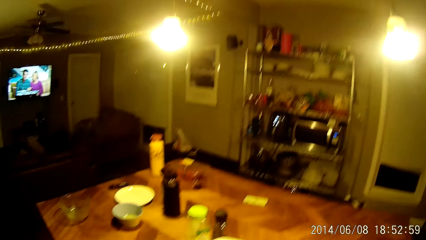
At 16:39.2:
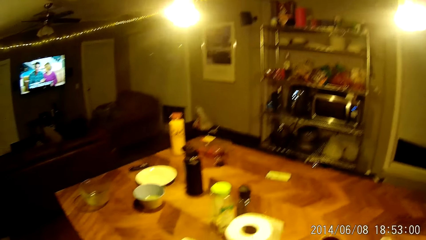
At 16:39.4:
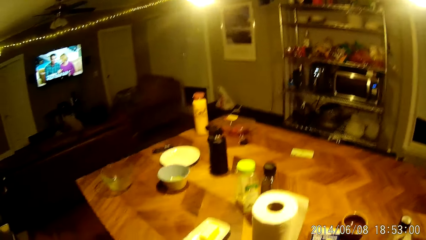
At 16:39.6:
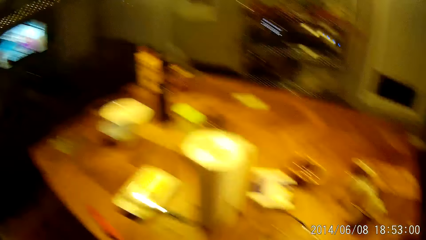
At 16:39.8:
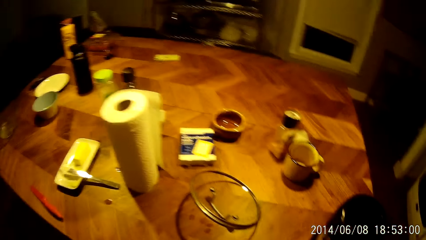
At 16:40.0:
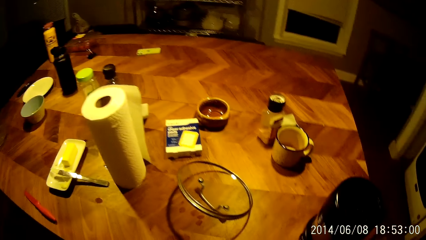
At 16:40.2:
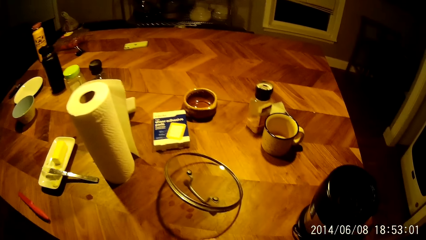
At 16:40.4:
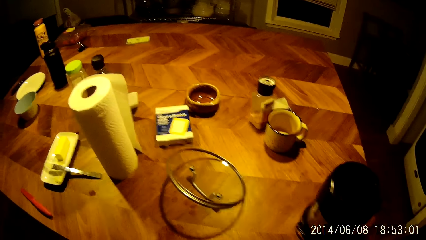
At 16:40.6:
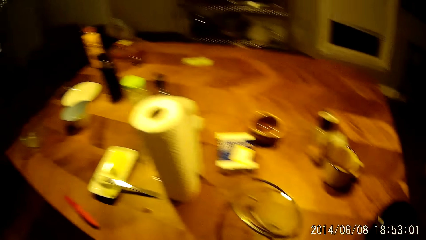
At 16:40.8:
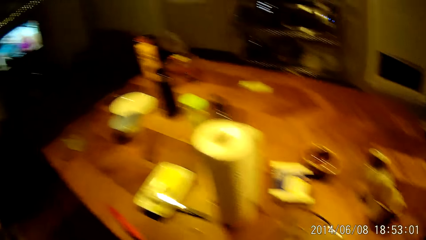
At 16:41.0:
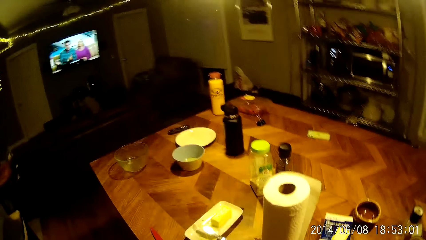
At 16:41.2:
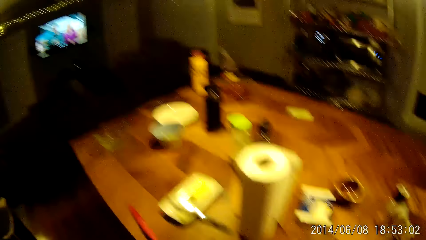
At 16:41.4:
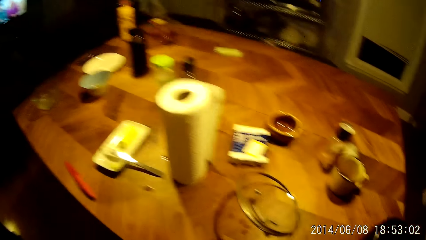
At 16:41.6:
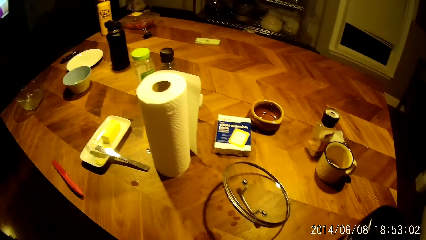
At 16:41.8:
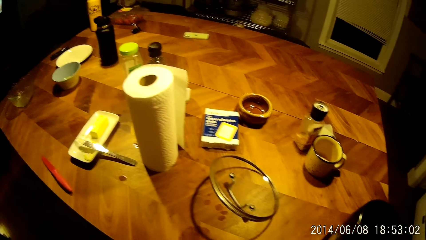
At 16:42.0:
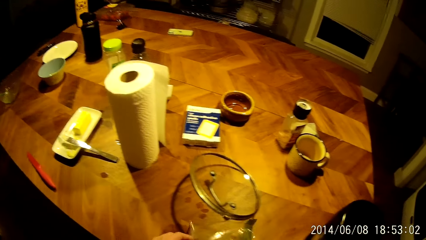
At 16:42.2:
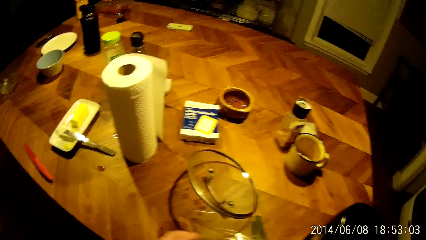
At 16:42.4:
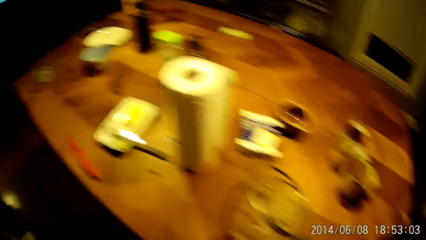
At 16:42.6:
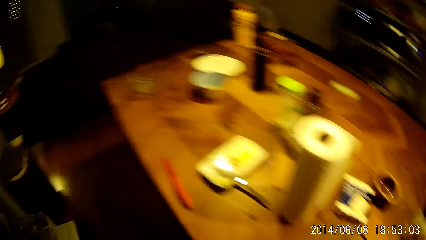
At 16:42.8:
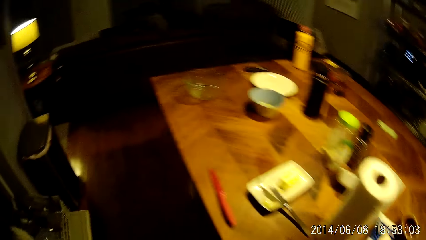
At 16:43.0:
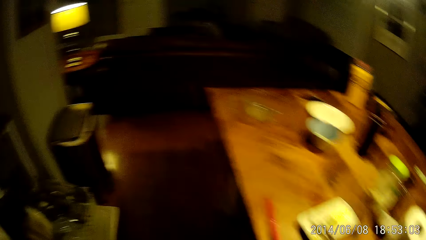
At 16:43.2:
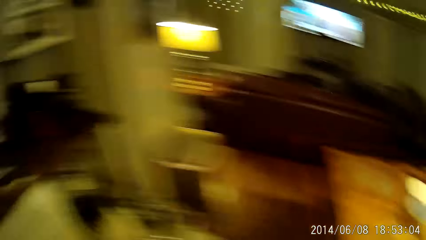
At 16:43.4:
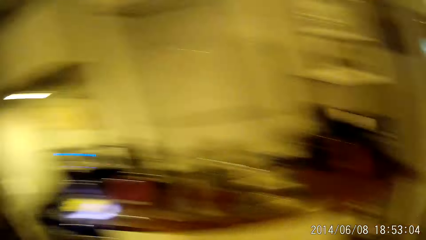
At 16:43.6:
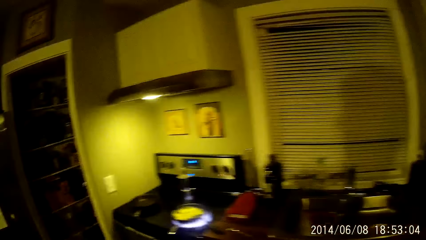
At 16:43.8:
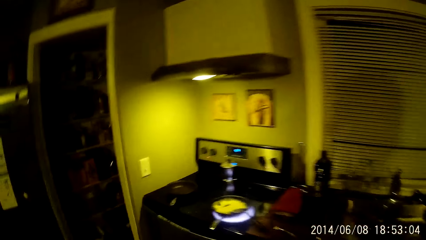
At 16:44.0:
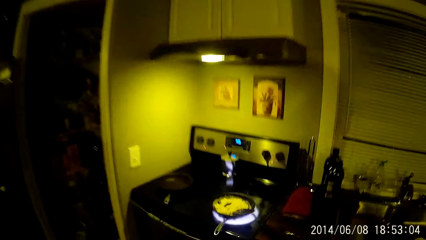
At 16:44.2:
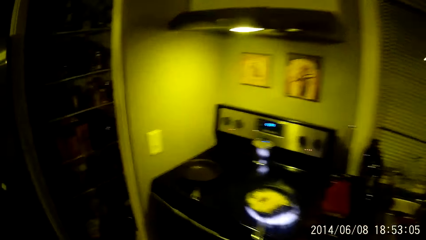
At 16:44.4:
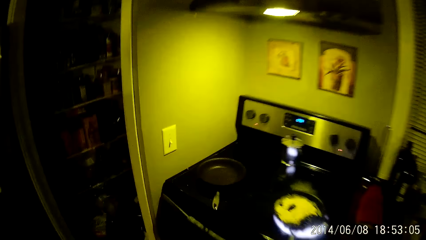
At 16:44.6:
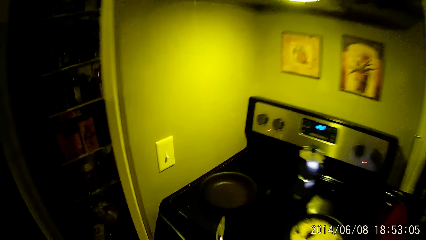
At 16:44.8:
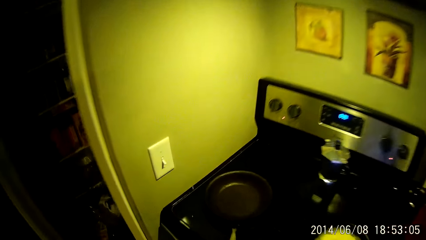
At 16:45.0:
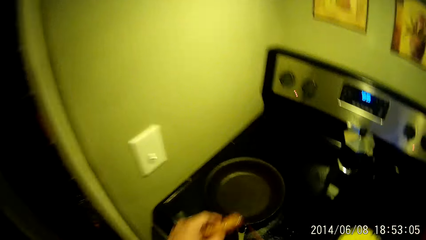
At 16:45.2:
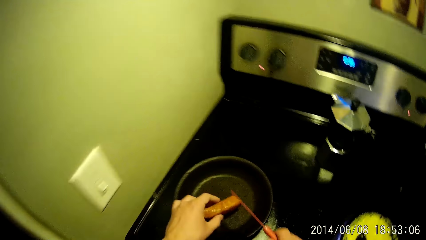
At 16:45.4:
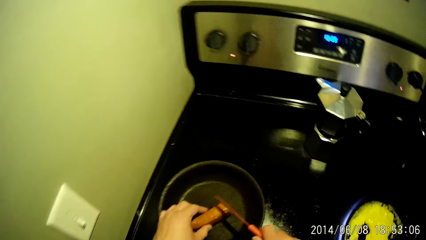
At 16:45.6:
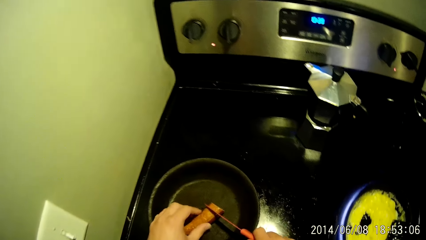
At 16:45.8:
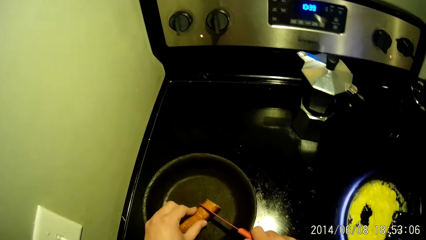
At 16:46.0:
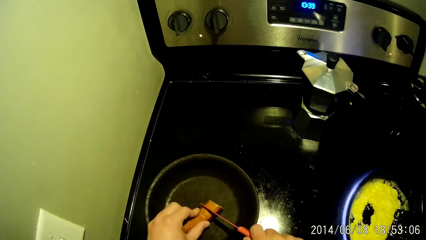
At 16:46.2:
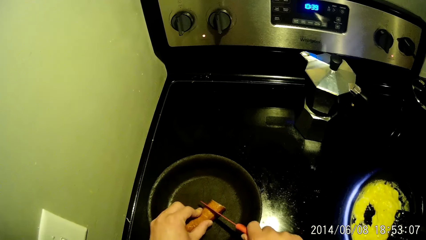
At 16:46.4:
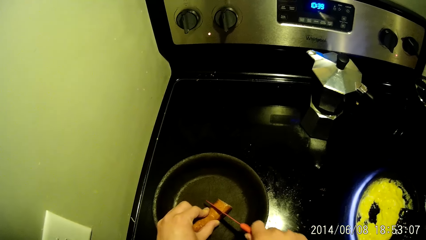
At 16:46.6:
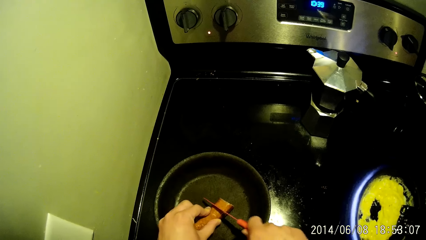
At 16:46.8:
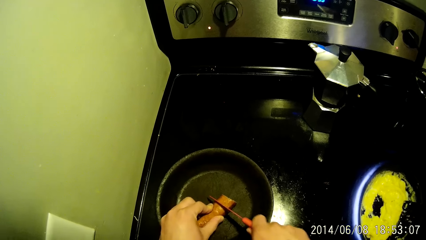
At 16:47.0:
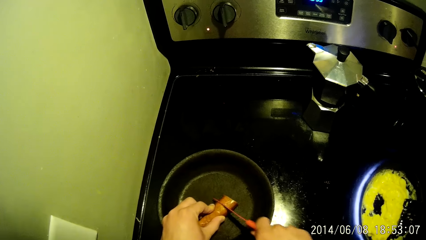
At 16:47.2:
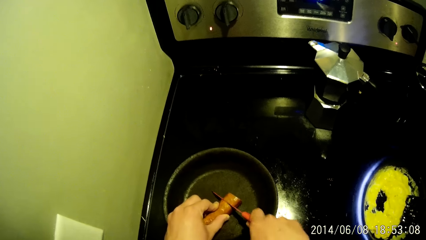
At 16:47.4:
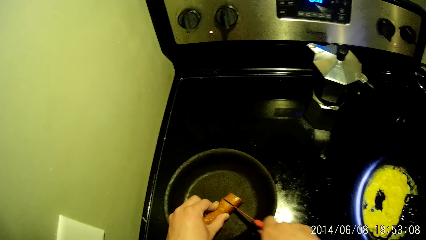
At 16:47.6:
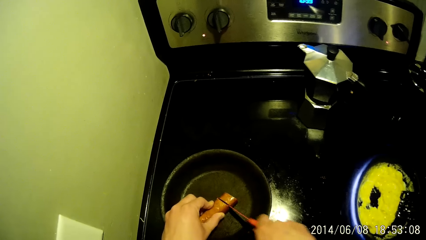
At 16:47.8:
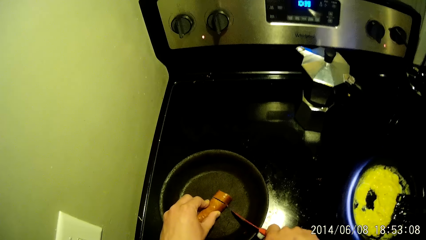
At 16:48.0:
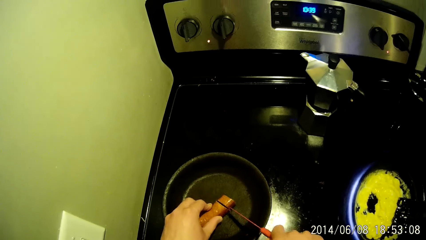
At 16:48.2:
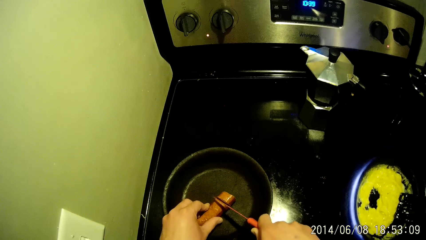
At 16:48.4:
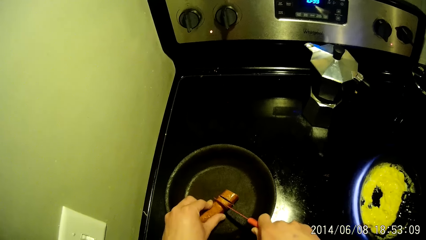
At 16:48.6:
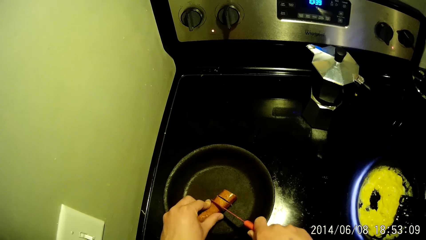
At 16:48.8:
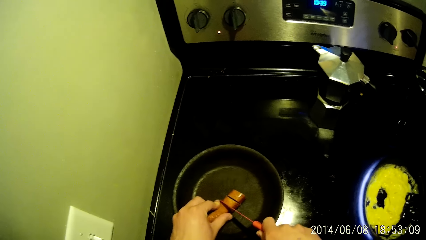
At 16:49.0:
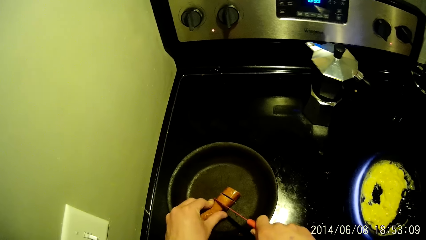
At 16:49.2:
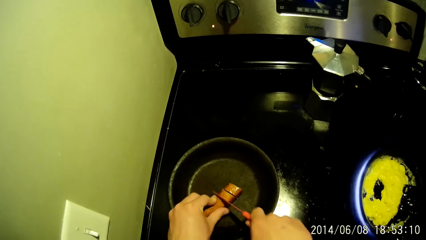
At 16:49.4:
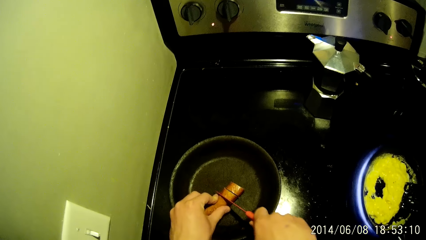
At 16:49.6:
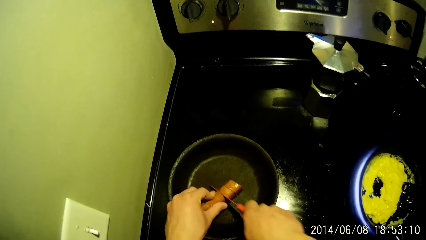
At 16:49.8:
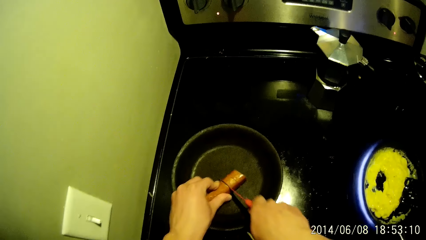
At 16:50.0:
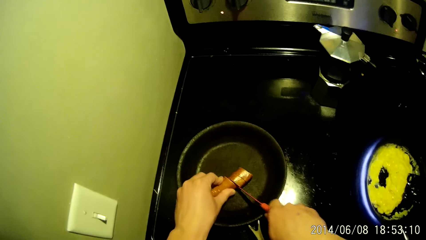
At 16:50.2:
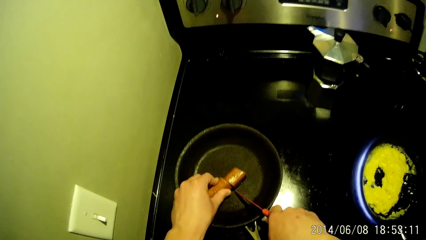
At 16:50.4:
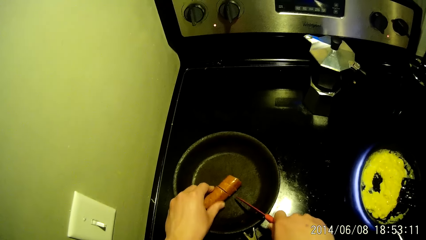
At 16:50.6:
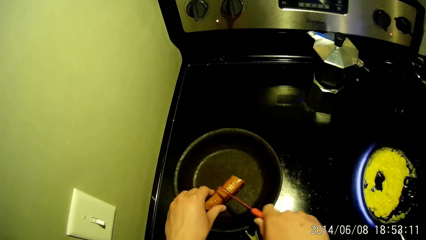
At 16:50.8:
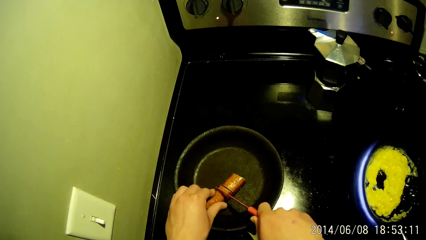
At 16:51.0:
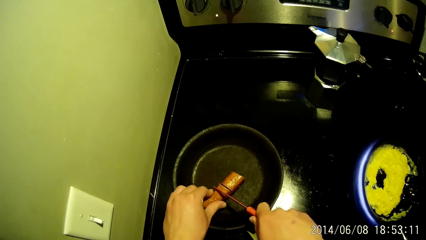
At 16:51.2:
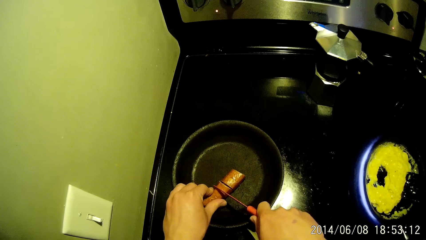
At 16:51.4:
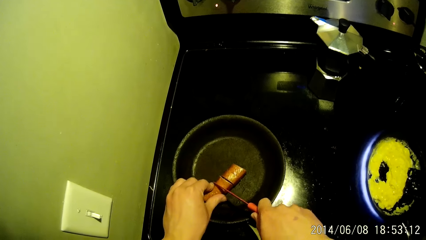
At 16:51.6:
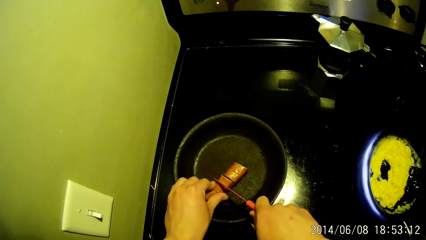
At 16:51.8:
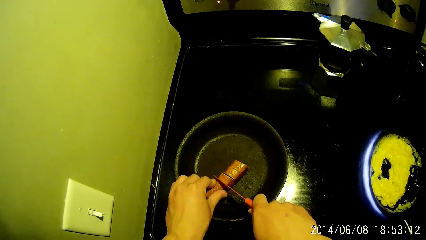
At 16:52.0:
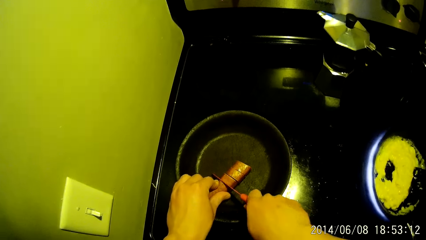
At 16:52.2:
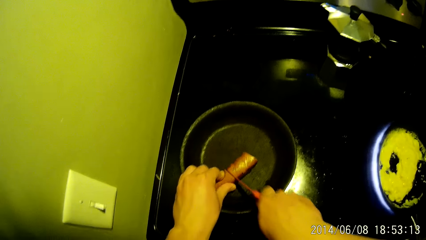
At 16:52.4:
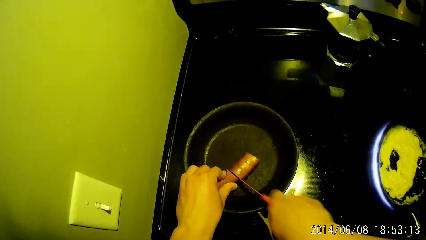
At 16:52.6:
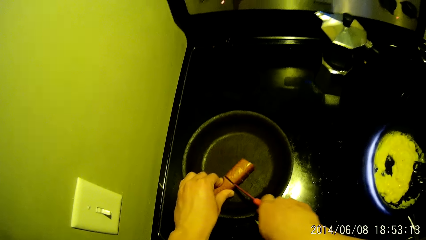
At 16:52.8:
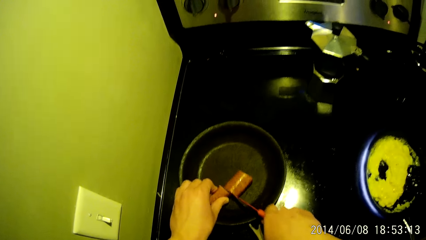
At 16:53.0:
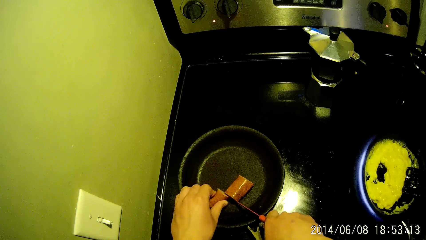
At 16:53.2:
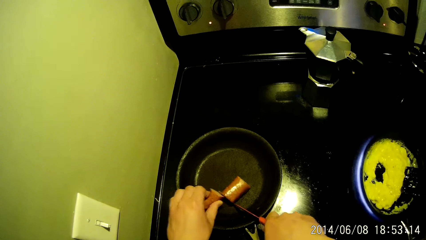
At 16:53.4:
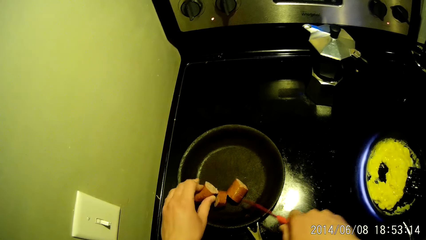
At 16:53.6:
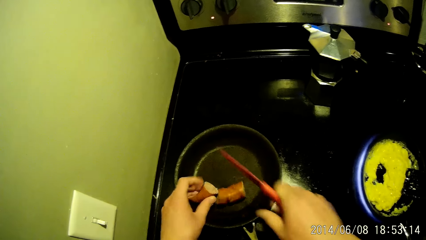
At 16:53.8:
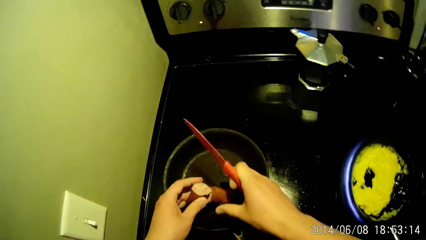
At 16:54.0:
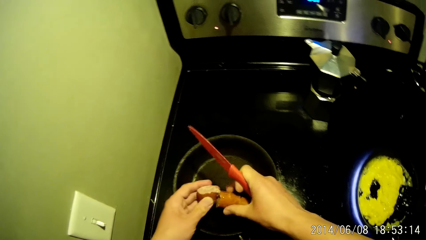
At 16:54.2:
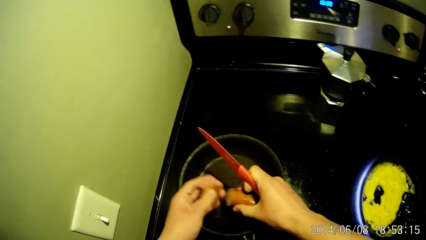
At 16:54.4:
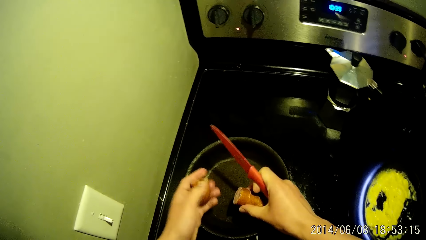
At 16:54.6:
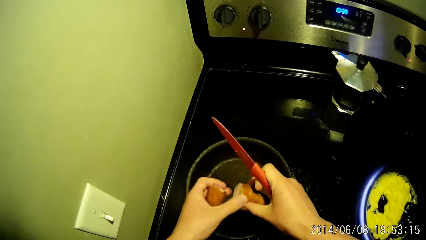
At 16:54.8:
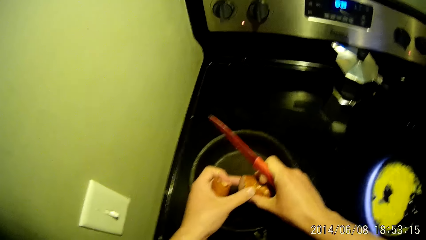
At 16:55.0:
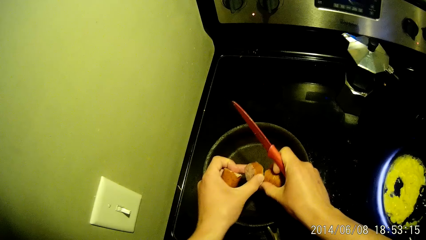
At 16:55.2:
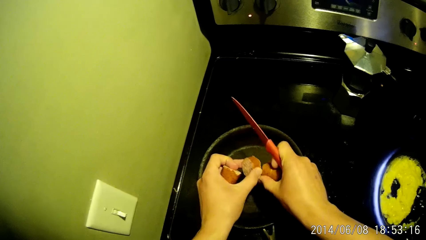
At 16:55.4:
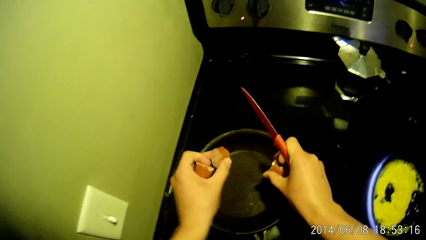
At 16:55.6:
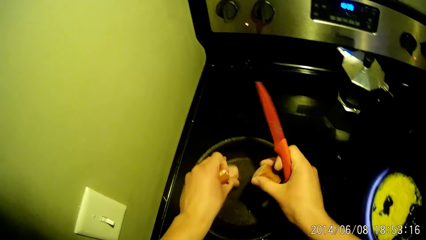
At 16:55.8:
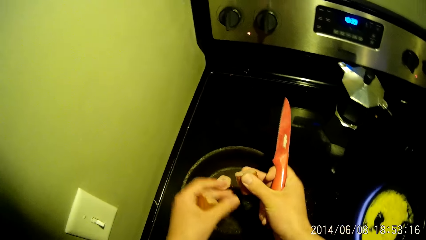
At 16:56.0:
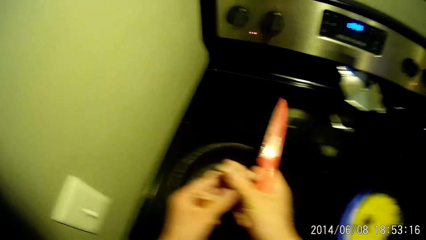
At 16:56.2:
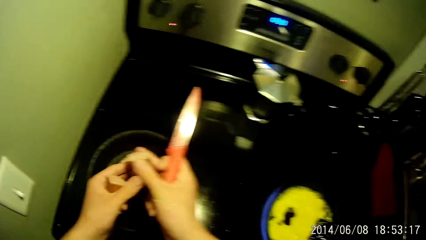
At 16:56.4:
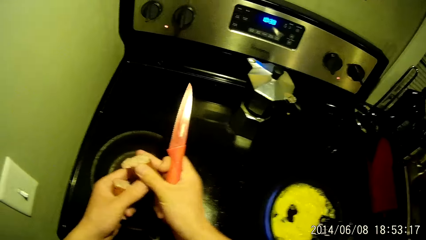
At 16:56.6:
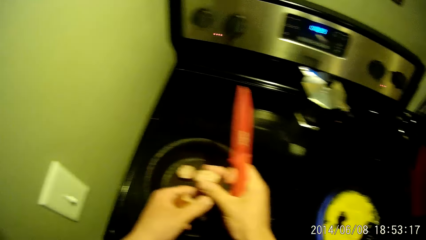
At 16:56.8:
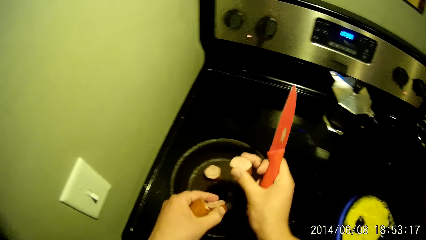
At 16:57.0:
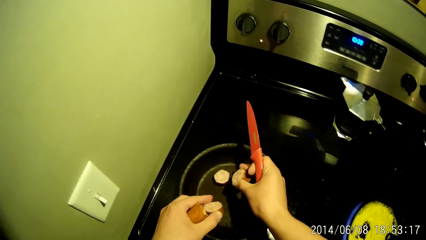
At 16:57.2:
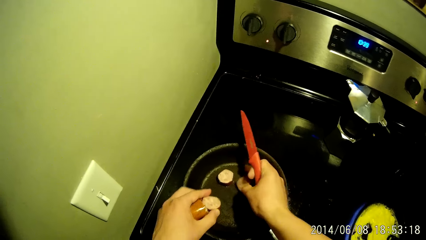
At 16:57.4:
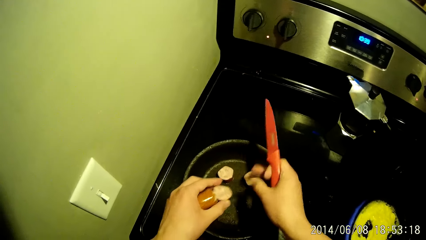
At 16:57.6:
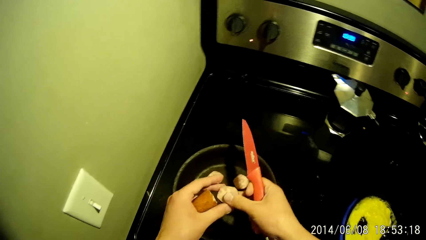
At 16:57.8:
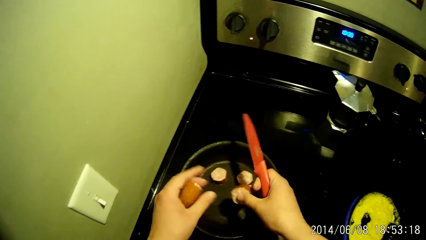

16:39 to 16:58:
The camera wearer looks around. He drops a plastic bag on the table. He walks towards the cooker. He cuts a hot dog or sausage into a pot with a knife in his right hand. He separates the sausage.
